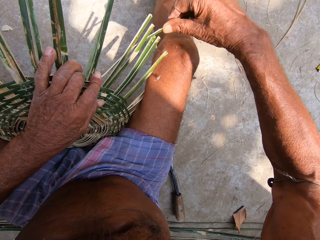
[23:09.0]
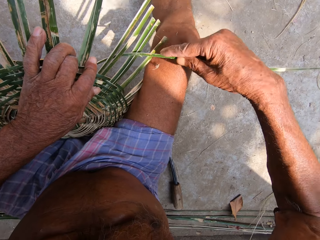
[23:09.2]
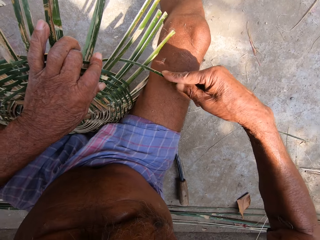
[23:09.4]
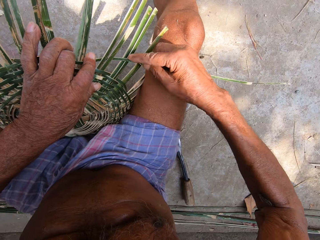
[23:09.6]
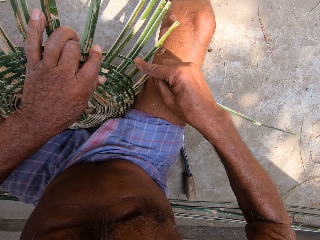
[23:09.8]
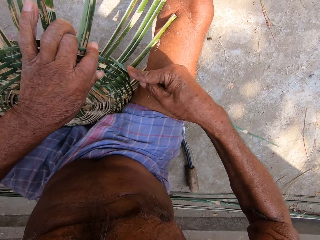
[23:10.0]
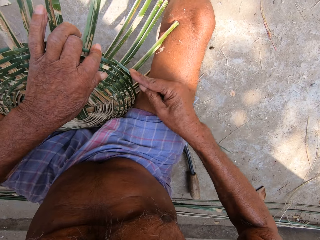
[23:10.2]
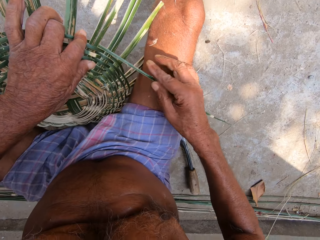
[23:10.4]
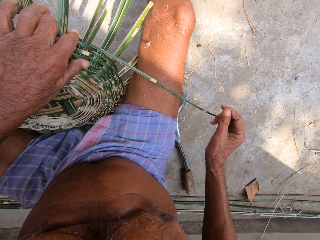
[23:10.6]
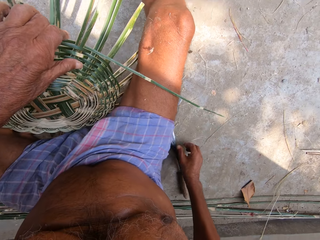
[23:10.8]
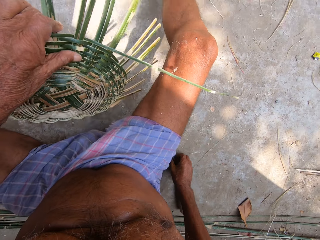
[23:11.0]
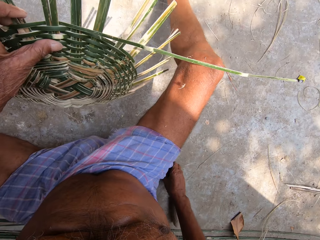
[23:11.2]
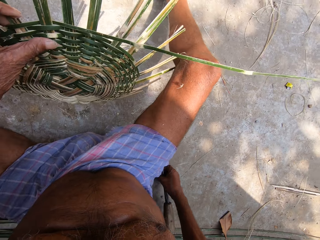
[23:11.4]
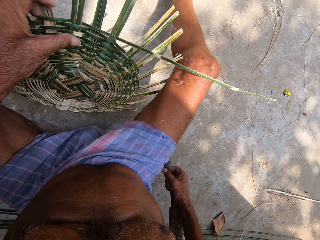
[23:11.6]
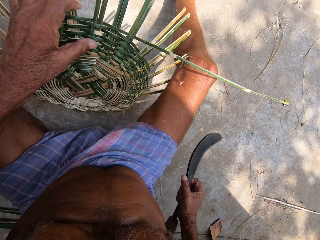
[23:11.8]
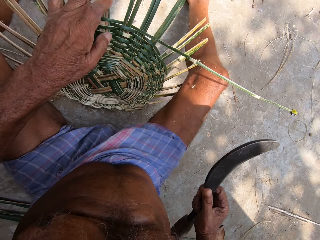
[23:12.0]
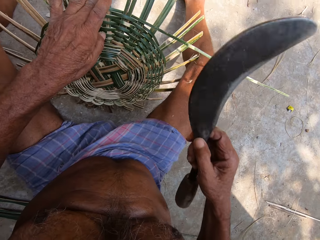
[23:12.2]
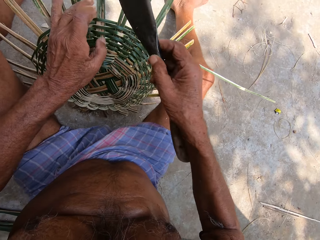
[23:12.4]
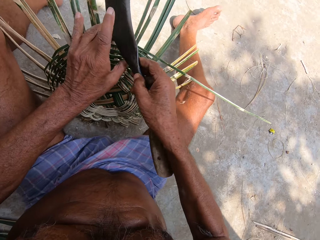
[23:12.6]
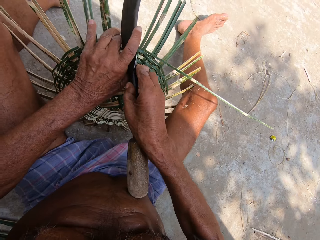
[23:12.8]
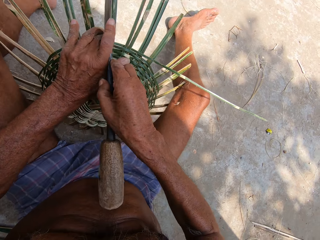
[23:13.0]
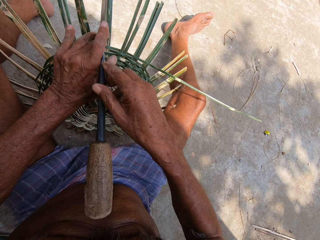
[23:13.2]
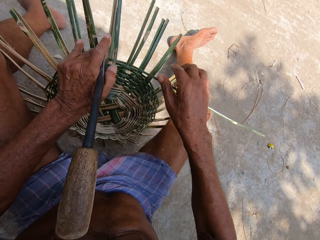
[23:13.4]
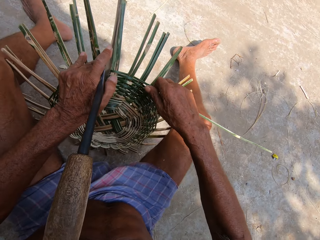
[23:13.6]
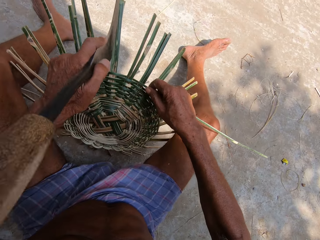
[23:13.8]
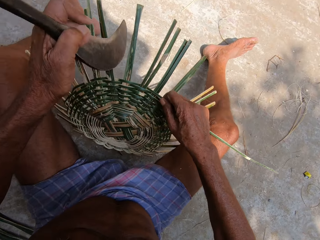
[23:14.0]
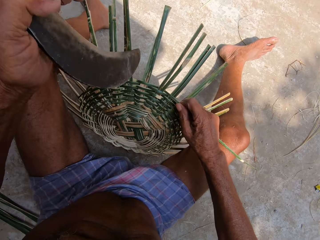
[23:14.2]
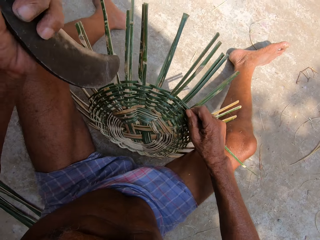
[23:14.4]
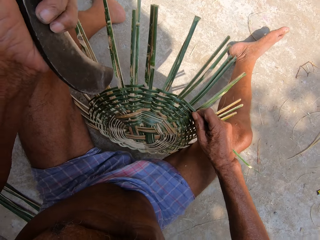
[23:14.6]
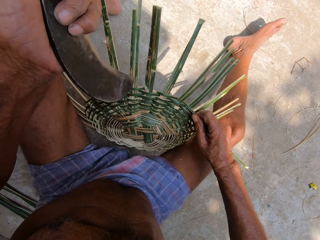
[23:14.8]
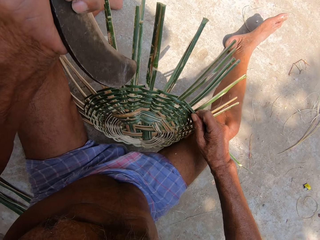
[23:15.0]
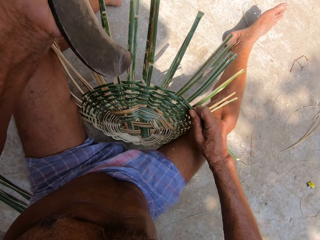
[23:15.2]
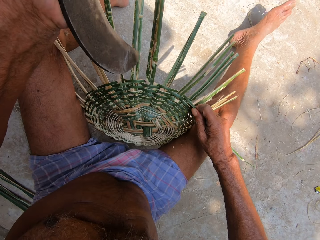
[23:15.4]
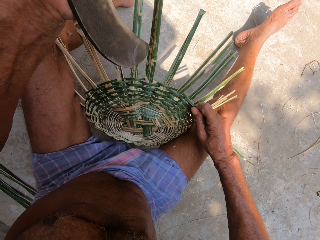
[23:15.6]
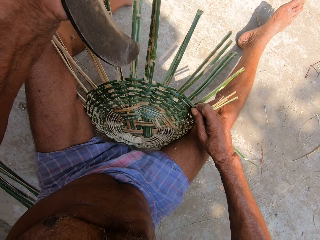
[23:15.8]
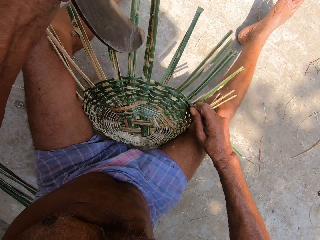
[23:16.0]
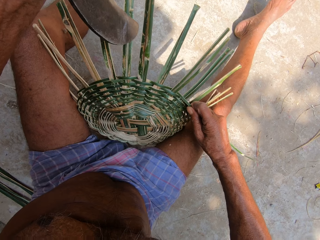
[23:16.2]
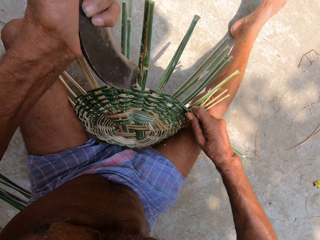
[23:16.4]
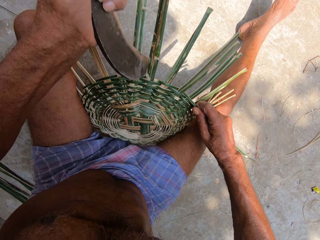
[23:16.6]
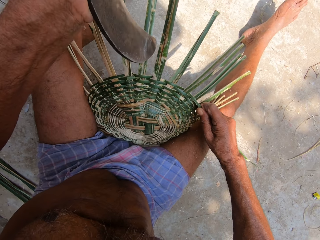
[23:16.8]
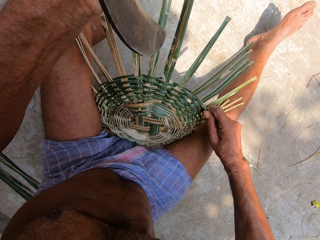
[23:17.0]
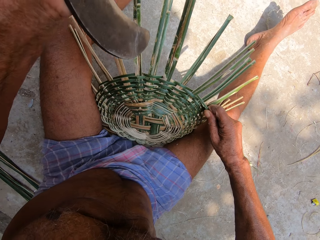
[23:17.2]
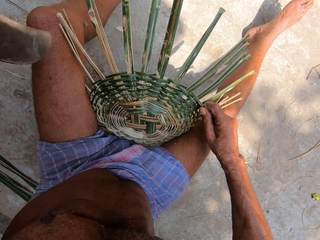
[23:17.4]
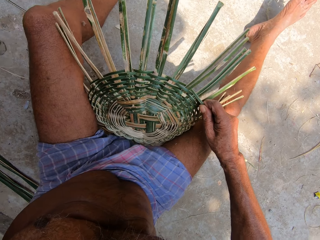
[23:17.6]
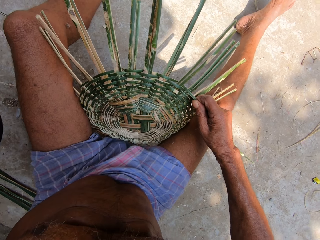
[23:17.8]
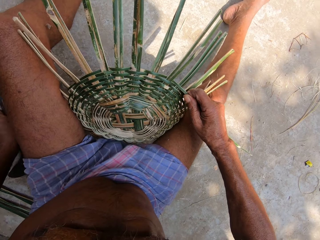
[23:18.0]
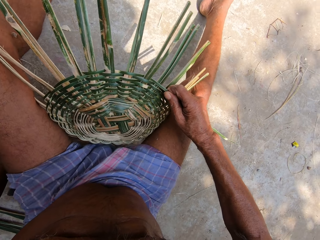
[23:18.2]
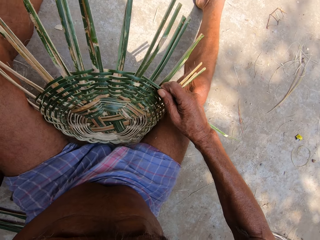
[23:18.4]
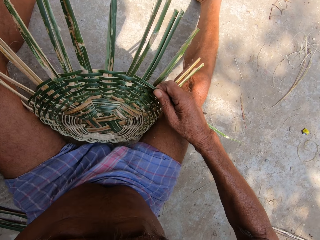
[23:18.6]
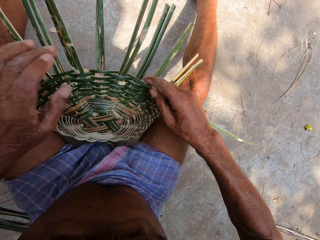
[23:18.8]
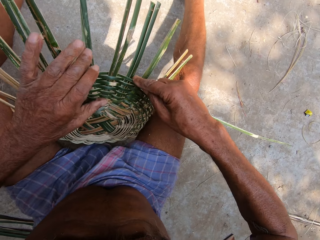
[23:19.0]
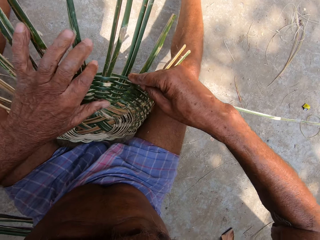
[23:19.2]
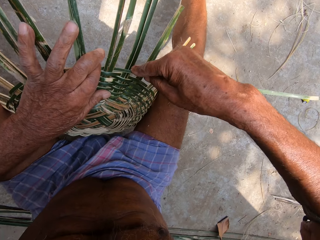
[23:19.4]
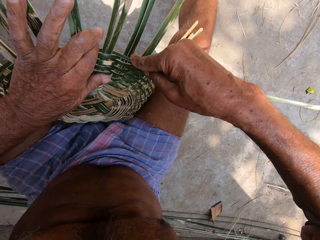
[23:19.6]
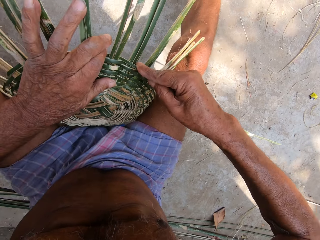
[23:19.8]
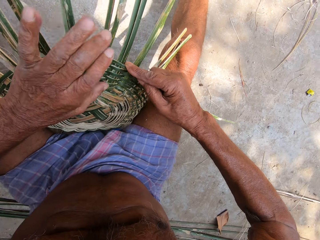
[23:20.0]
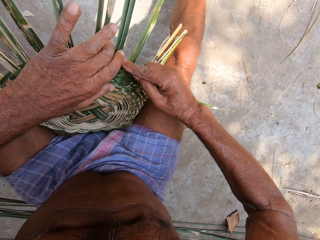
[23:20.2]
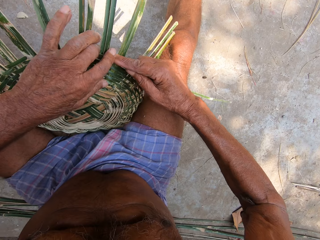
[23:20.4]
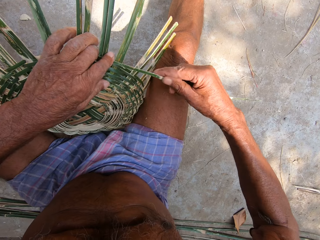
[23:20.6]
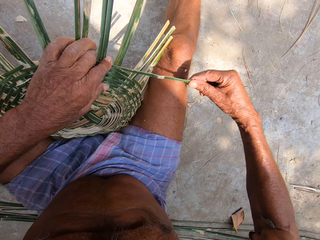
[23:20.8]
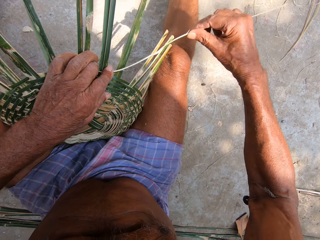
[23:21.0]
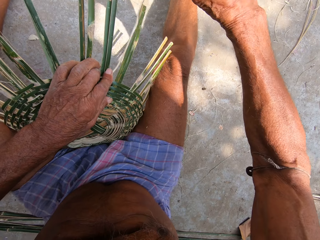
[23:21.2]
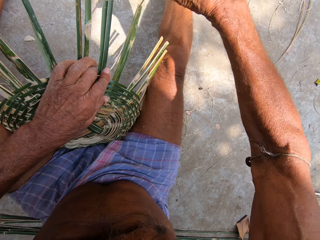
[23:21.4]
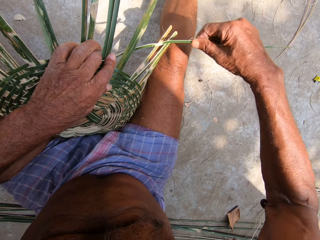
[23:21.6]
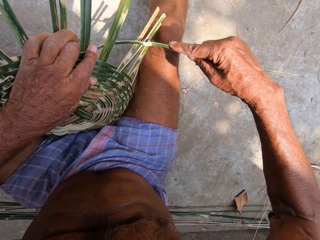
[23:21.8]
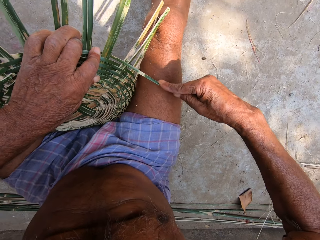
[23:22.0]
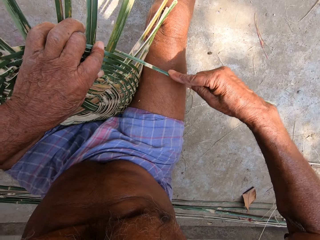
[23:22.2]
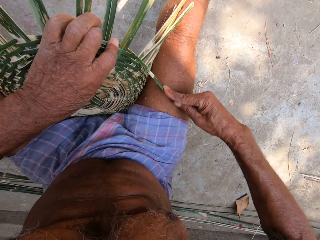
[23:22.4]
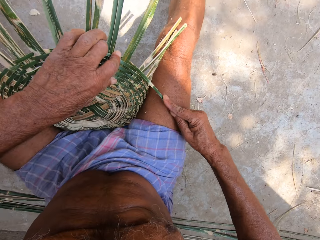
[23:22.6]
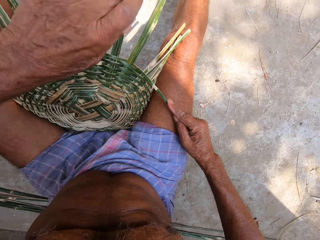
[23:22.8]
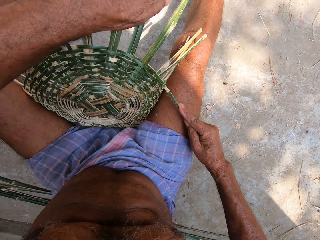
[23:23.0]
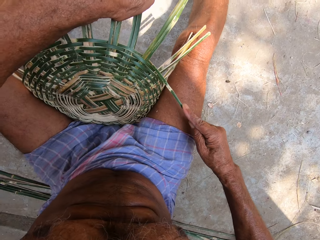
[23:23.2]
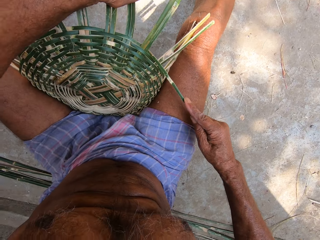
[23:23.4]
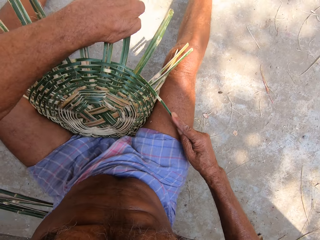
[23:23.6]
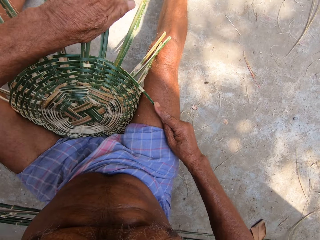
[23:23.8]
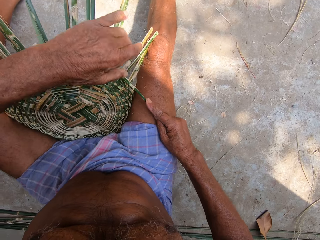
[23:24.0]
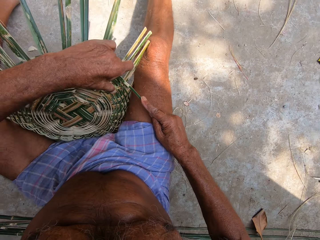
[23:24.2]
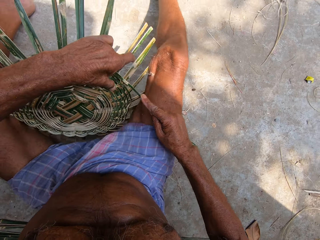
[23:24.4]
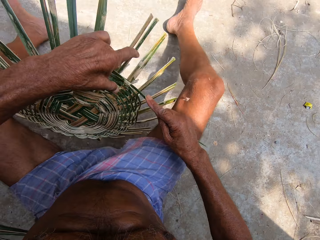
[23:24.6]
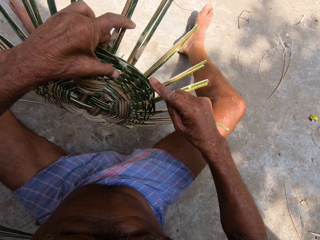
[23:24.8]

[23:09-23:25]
The camera wearer picks up the hand sickle from the floor with his right hand. He passes the hand sickle to his left hand with his right hand. He holds the bamboo peel with his right hand. He hits the basket with the hand sickle in his left hand. He drops the hand sickle on the floor with his left hand. He weaves the basket with bamboo peels in both hands.

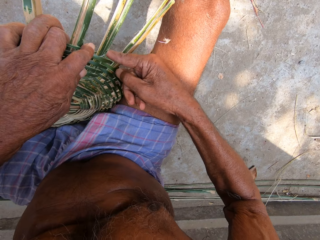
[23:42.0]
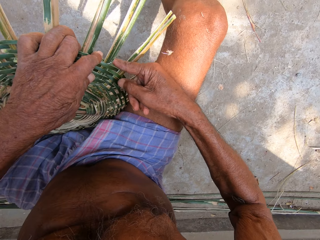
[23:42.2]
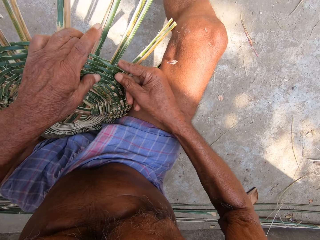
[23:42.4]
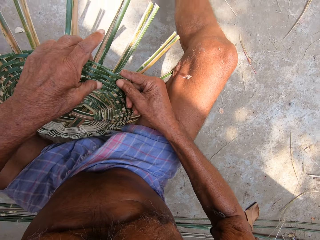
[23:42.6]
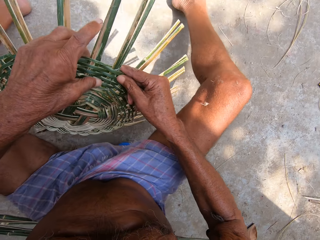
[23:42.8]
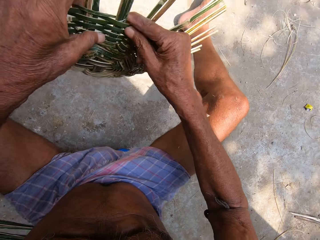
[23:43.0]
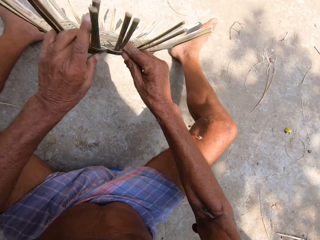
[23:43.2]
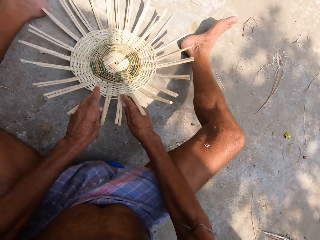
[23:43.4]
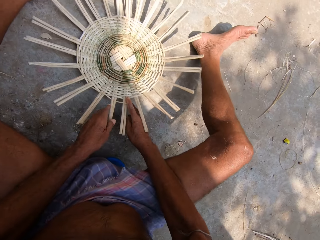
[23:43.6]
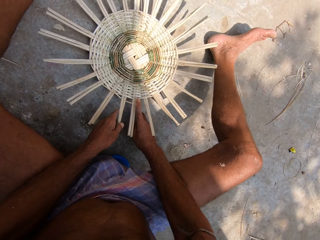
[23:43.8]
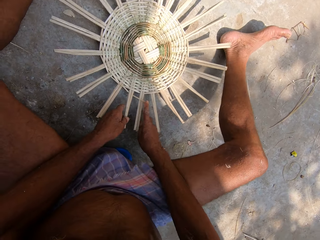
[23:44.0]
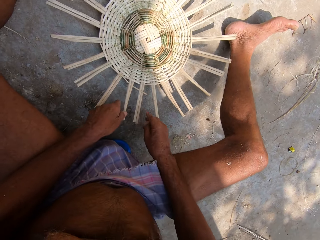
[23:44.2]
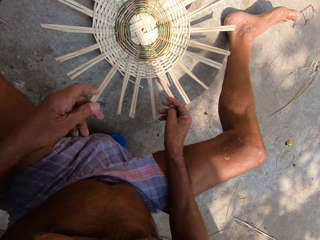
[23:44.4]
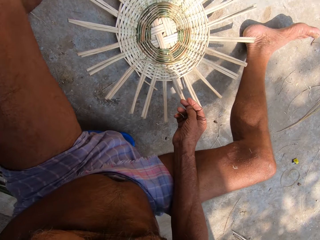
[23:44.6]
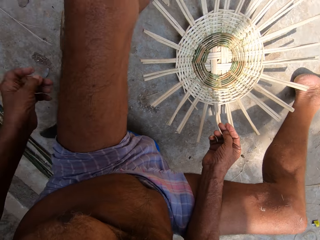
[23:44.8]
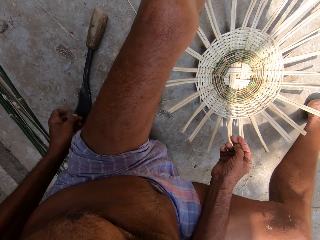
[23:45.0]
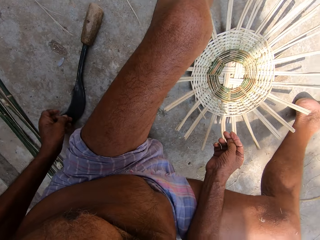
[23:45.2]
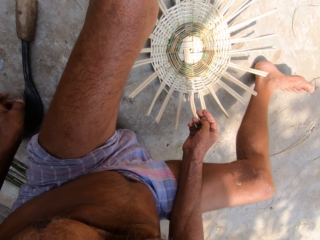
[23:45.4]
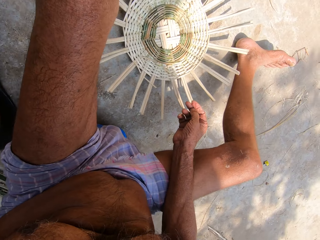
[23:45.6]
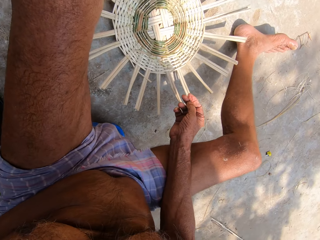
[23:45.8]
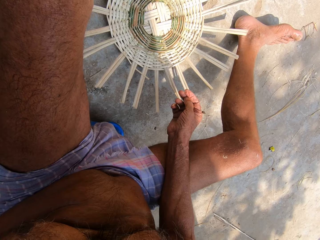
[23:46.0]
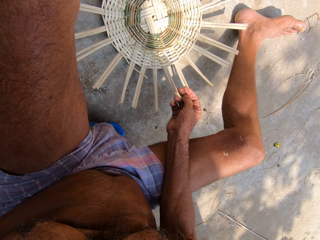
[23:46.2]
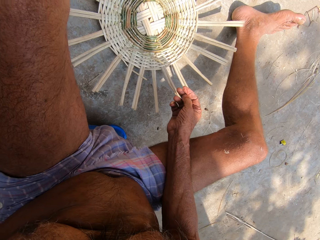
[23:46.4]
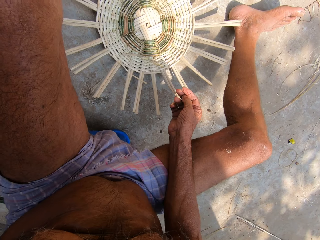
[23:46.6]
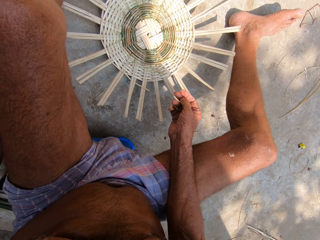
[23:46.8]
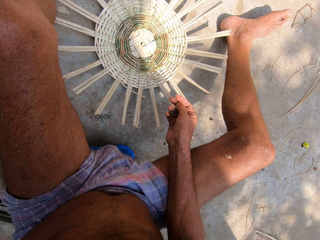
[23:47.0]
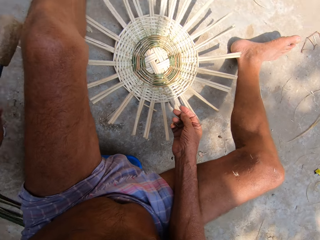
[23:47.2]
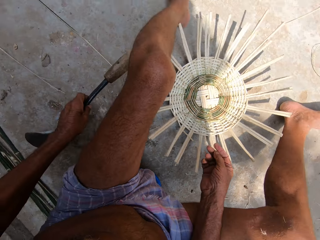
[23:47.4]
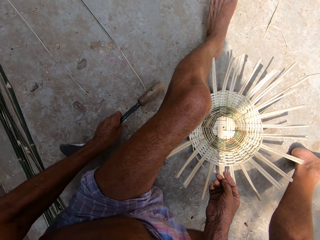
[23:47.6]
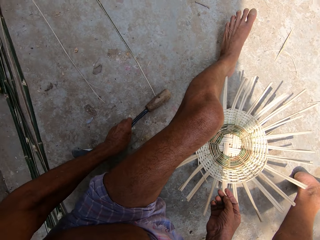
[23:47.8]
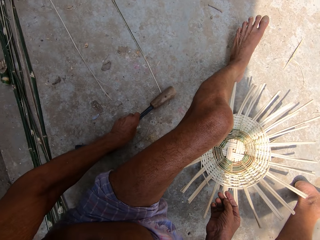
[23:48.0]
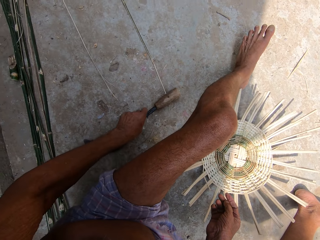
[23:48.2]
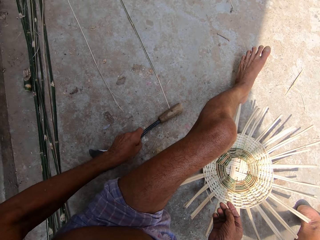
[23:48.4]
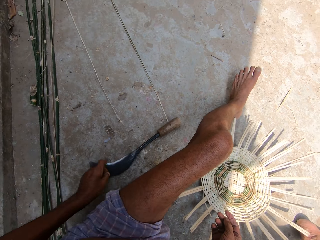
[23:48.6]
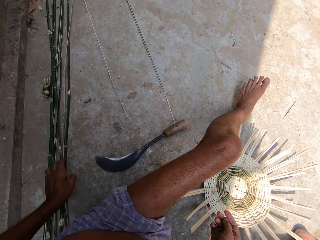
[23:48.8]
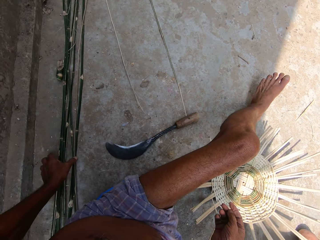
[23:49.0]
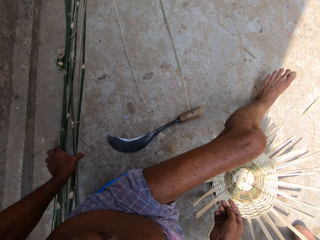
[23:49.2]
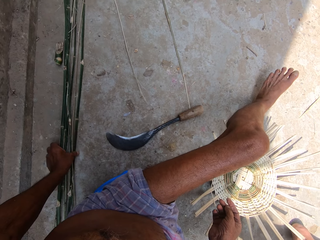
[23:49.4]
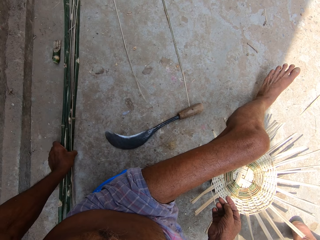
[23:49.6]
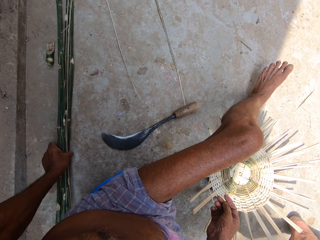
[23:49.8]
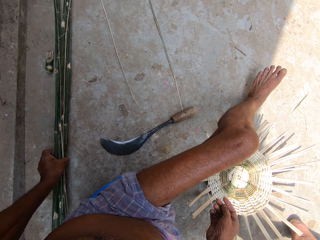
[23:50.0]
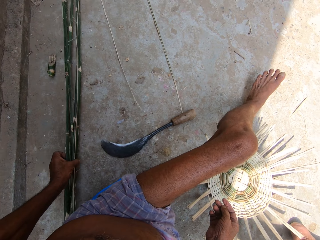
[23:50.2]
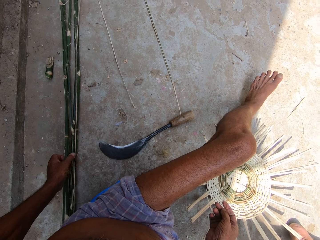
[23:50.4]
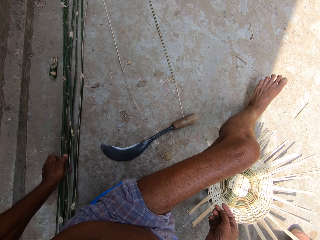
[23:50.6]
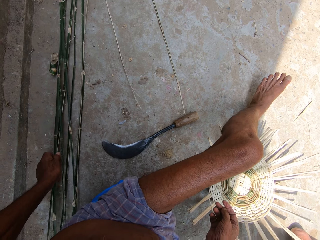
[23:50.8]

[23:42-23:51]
The camera wearer drops the basket on the floor with both hands. He picks up the hand sickle from the floor with his left hand. He drops the hand sickle on the floor with his left hand. He moves bamboo peels on the floor with his left hand.
